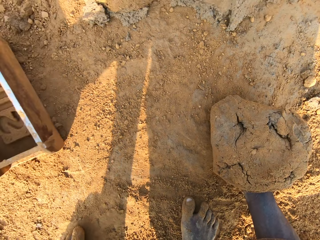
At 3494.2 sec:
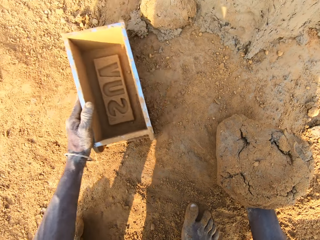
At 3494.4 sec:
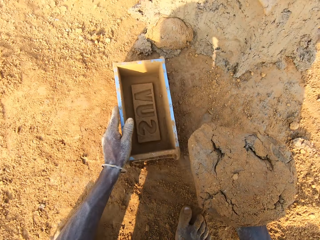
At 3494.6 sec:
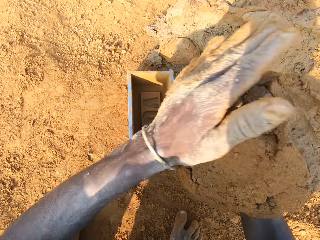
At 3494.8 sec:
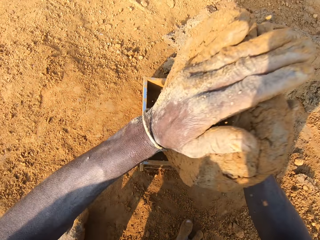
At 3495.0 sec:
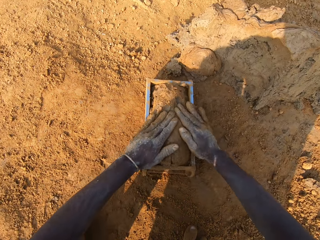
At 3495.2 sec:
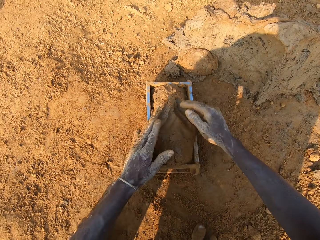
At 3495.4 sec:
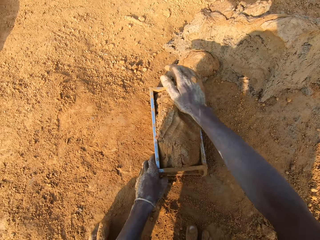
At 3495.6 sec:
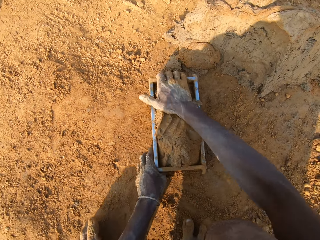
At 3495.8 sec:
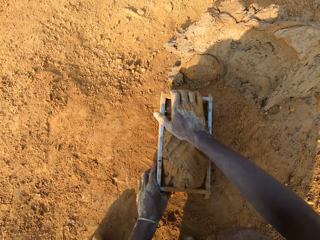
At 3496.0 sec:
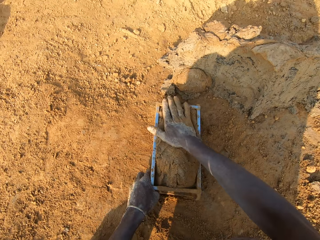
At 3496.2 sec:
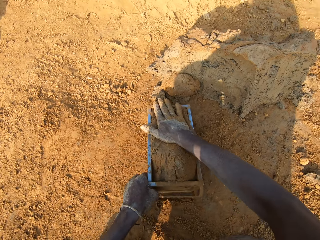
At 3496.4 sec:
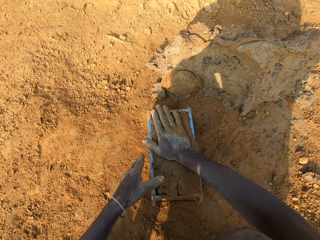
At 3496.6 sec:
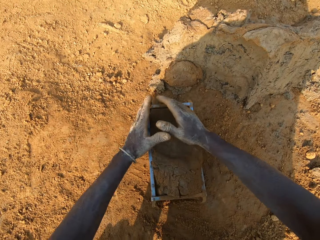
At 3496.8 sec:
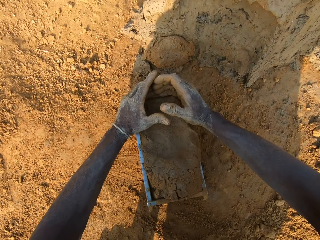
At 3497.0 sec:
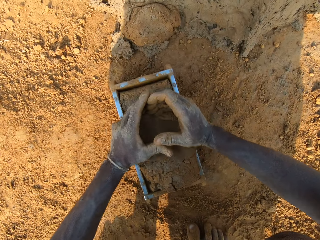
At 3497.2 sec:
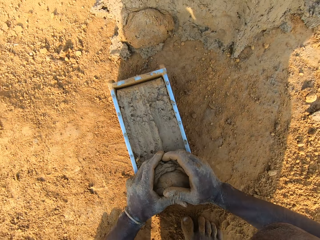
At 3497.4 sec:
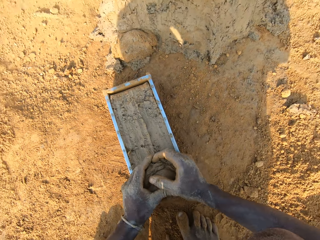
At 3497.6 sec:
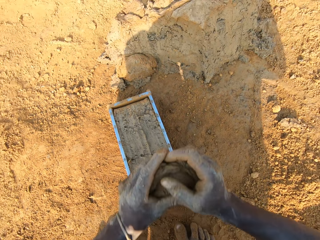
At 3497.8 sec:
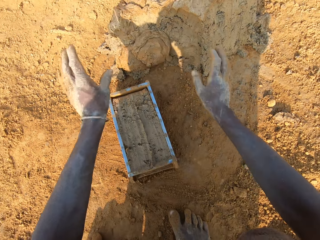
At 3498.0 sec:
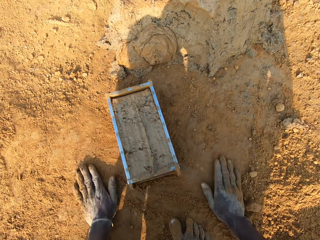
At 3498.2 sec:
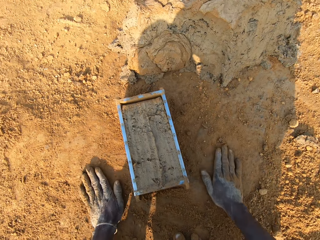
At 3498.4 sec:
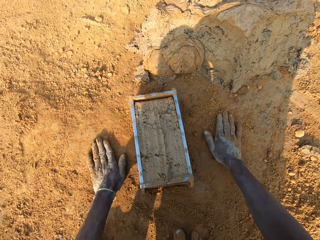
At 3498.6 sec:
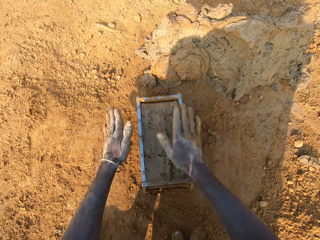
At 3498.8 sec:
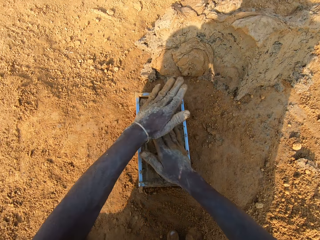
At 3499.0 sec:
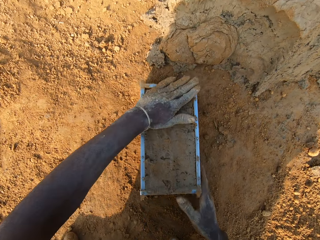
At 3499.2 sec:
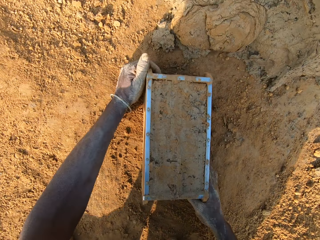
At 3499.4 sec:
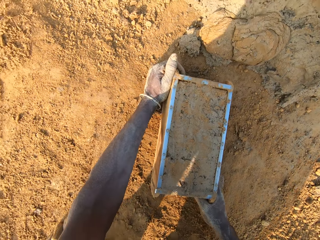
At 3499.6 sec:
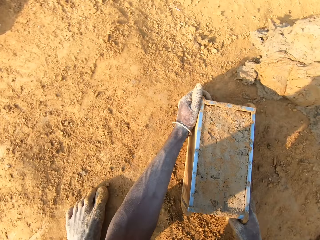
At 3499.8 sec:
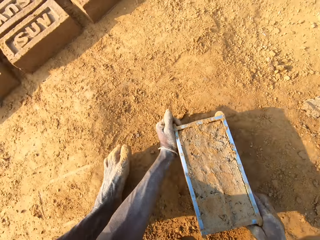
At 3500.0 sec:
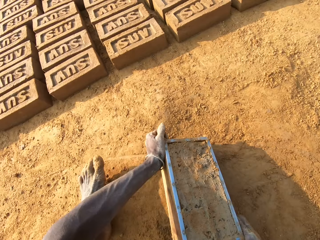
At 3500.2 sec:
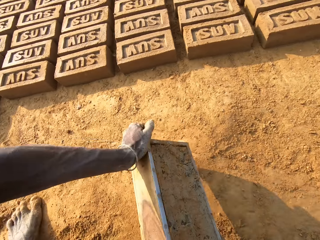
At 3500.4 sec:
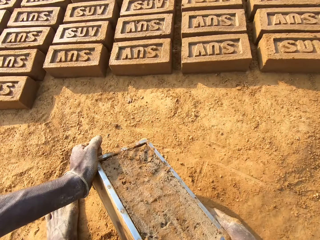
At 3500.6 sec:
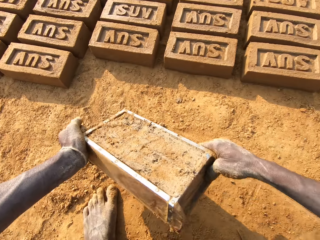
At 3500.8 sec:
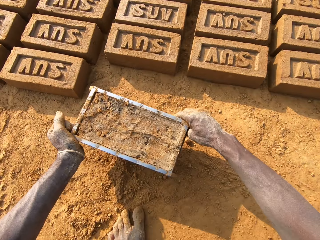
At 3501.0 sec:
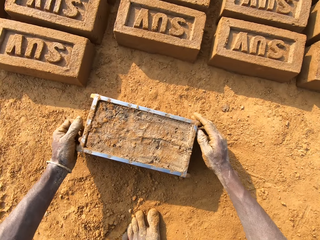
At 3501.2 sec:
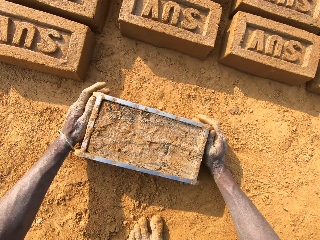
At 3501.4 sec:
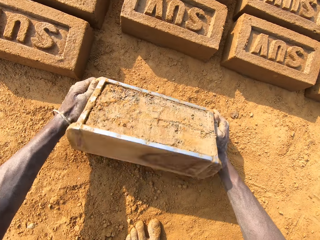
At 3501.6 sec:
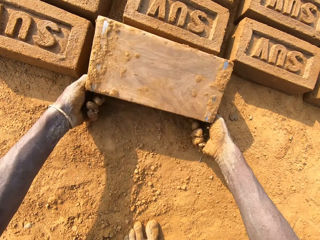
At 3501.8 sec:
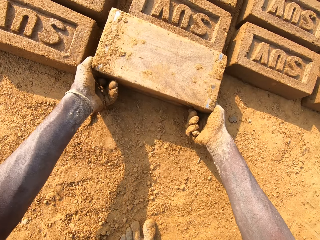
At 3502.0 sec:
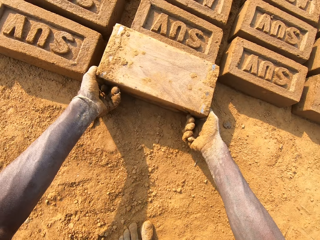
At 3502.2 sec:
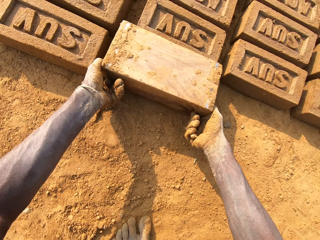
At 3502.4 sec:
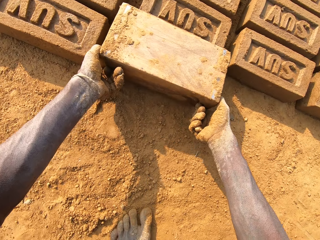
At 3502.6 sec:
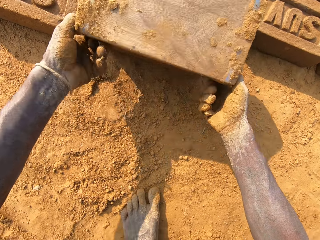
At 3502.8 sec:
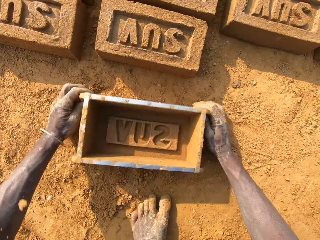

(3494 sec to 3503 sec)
The camera wearer adjusts the brick mold with his left hand. He picks up the brick mold on the ground. He loads the mortar into the brick mold. He scrapes mortar from the brick mold with his hands. He drops the portion of mortar in his hands on the heap of mortar. He slides his hands on the ground. He hits the mortar in the brick mold with the sand in his hands. He moves the brick mold closer to the bricks aligned on the ground. He picks up the brick mold on the ground. He walks on the ground. He puts the brick mold on the ground. He flips the brick mold upside down. He makes the brick with the brick mold. He removes the brick mold from the brick.

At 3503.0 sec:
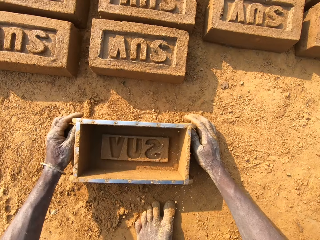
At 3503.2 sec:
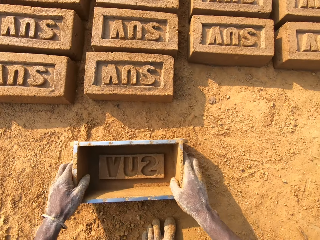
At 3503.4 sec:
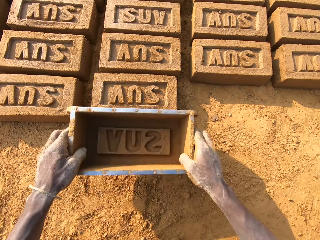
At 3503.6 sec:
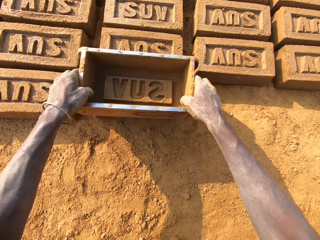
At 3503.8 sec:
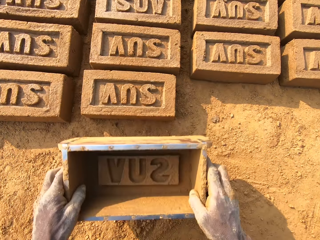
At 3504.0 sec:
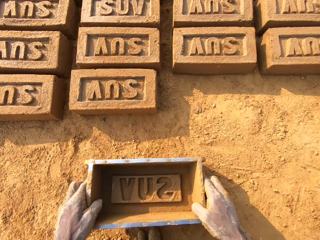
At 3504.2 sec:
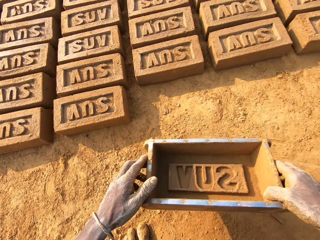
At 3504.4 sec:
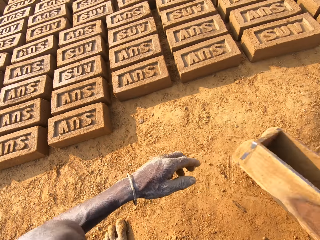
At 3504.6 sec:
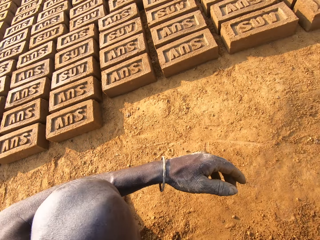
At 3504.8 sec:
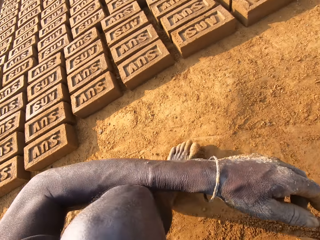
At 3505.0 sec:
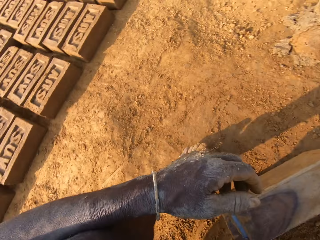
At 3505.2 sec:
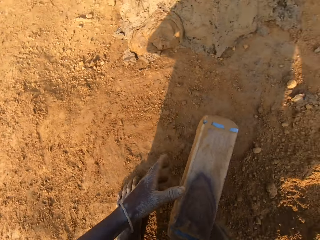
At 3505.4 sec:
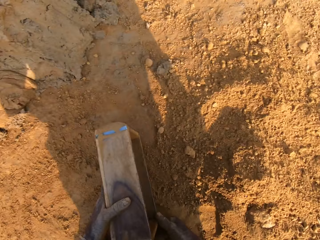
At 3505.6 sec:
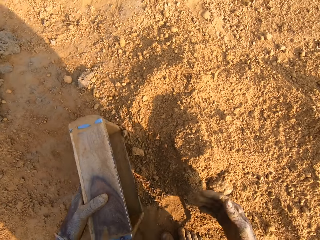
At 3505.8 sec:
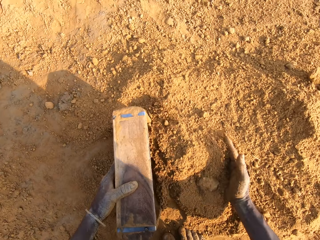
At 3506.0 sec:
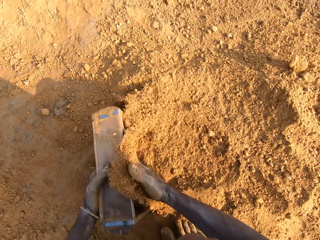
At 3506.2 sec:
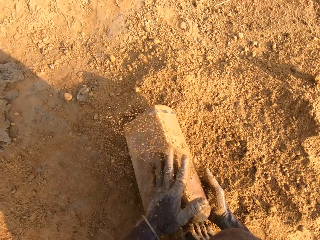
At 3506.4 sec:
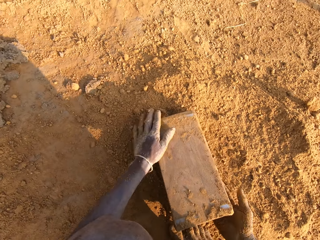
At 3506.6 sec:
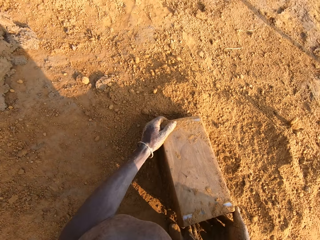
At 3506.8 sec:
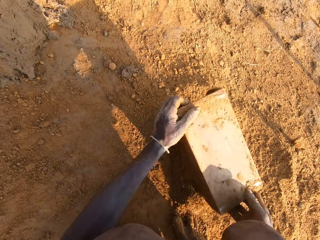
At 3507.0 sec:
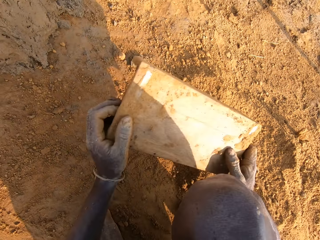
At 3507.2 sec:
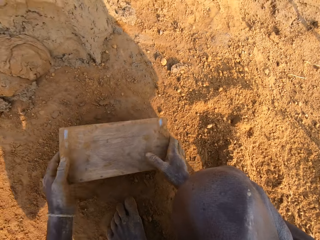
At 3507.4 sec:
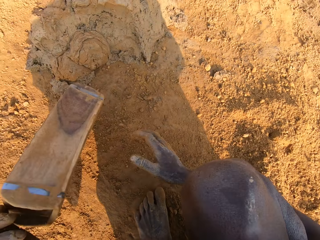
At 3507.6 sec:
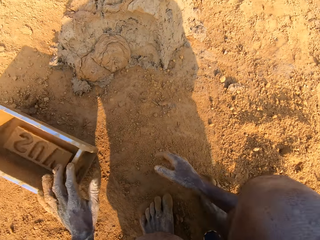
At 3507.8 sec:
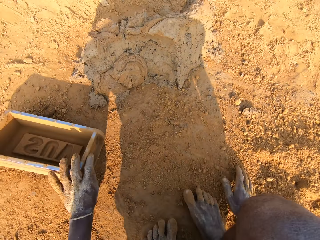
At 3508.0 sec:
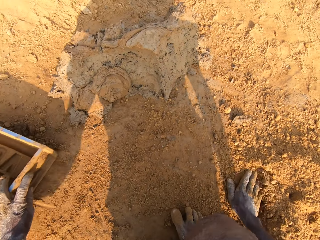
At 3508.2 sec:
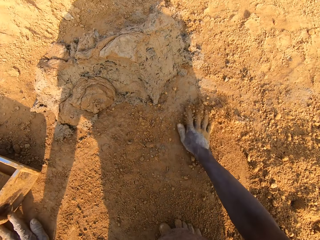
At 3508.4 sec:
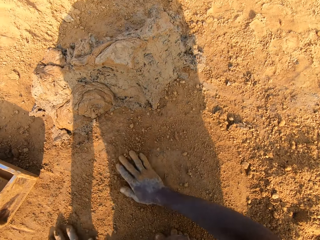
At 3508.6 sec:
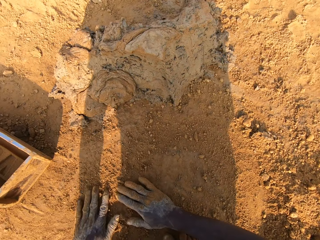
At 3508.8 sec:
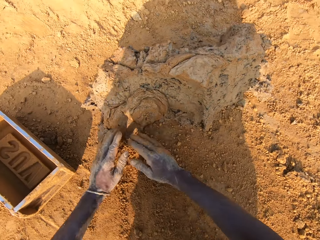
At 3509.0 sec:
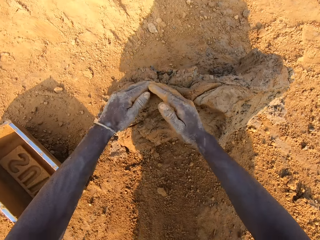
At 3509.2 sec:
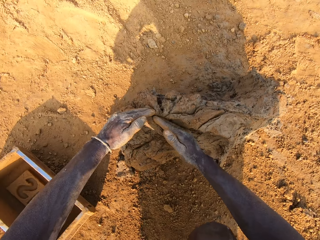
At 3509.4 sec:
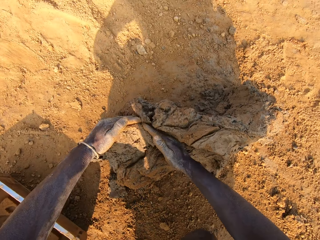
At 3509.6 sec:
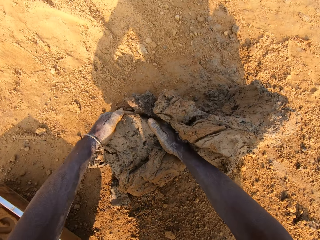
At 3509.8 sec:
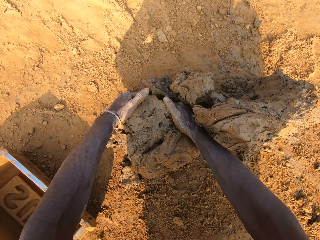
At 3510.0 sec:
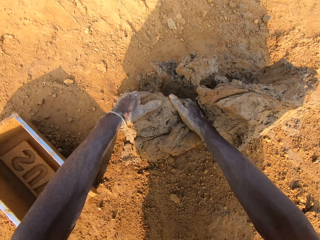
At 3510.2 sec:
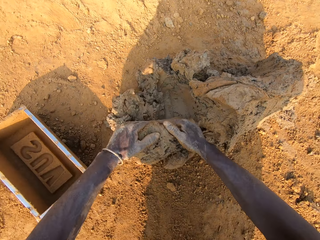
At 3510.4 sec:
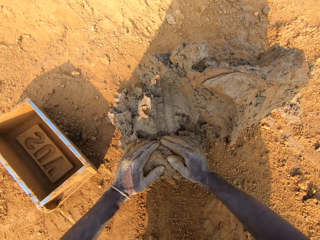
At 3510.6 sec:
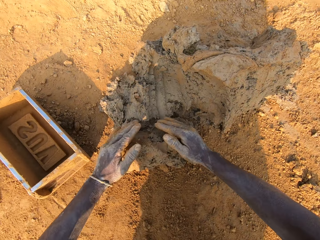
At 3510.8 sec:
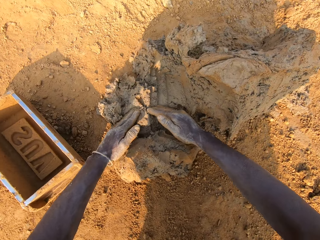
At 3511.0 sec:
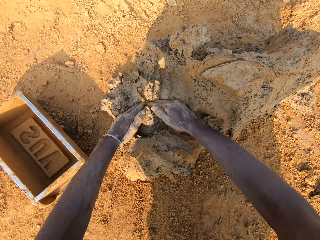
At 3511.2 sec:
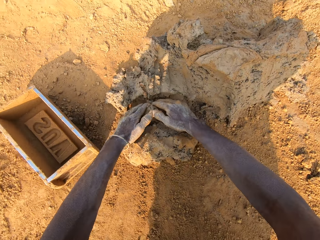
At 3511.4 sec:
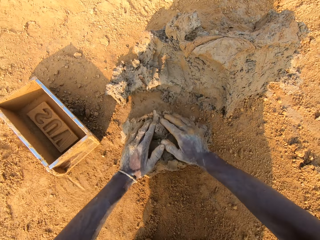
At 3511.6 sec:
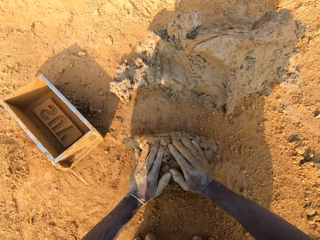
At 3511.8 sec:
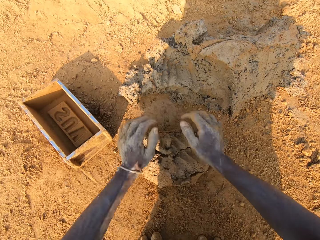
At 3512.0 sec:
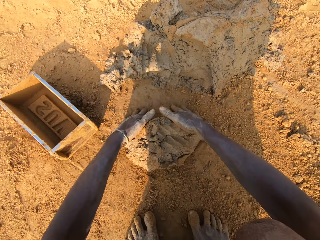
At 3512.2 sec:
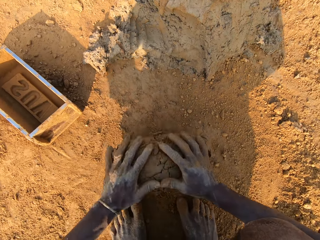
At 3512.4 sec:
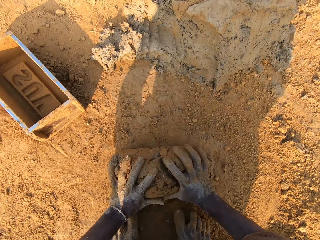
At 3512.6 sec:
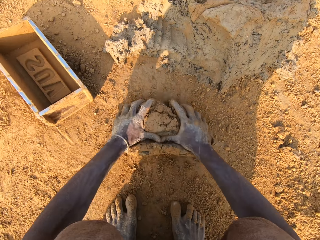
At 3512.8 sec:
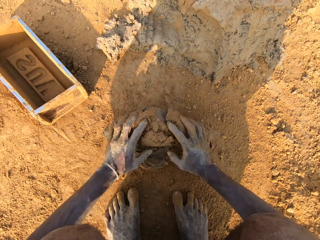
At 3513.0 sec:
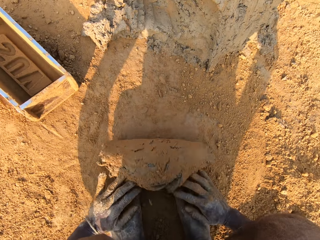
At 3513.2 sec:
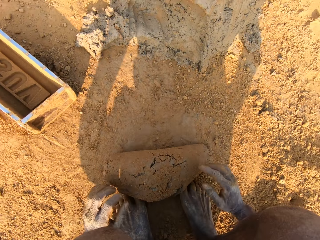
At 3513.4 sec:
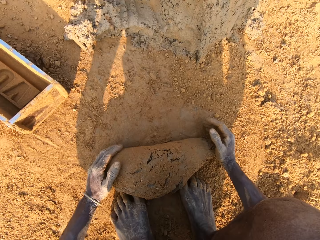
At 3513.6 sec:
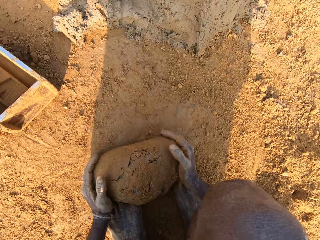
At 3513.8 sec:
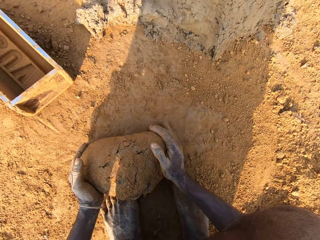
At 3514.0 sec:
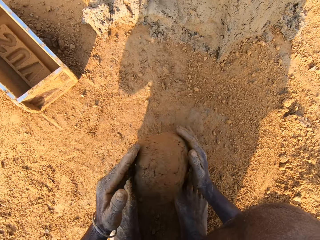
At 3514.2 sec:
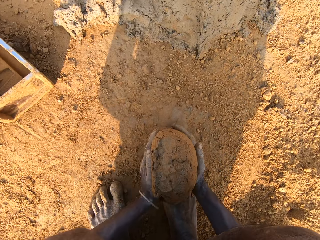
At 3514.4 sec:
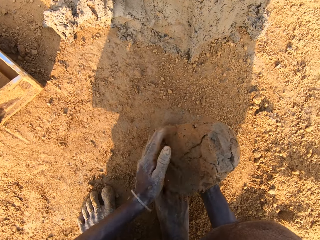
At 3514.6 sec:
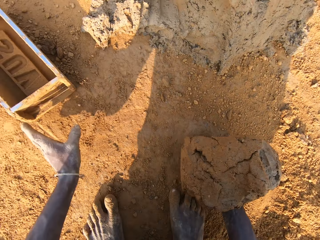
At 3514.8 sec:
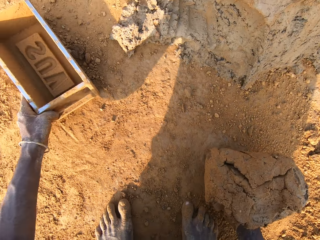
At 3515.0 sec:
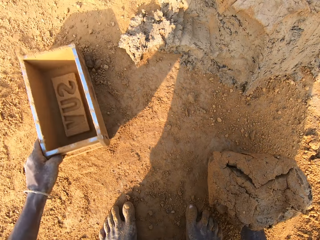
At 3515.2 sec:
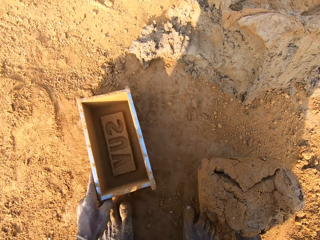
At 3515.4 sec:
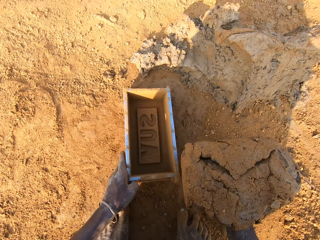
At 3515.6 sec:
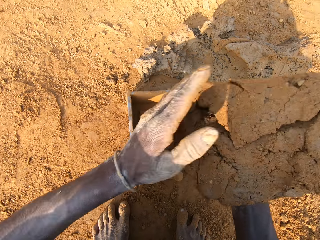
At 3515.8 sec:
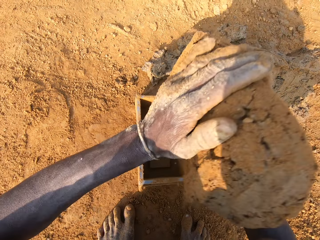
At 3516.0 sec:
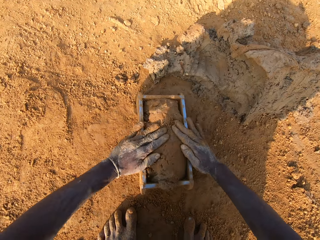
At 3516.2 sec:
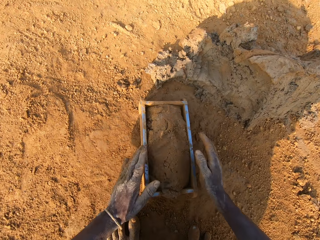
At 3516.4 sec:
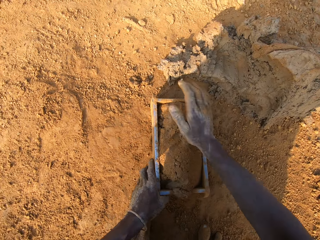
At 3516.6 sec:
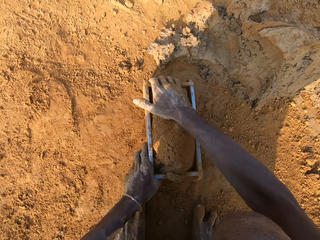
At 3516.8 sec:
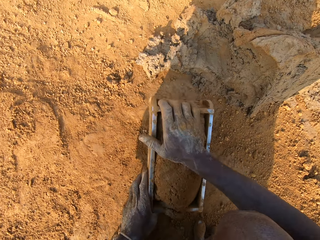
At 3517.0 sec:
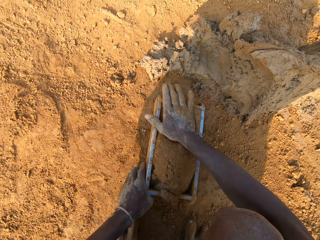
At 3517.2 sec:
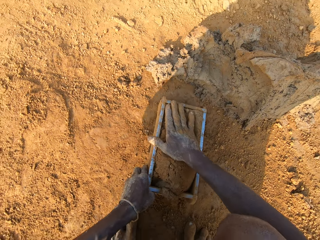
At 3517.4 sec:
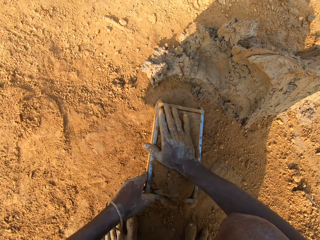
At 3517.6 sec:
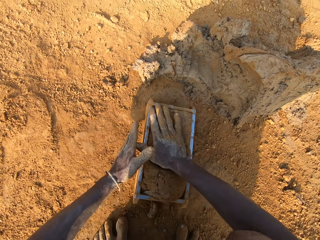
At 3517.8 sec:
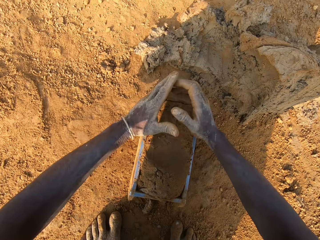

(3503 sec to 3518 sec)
The camera wearer puts the brick mold on the ground. He taps the brick with the brick mold in his hands. He picks up the brick mold on the ground. He moves to the sandy area. He packs sand into the brick mold with his hand. He pours the sand in the brick mold on the ground. He puts the brick mold on the ground. He slides his hands on the ground. He cuts out a portion of mortar from the heap of mortar with his hands. He cuts out a portion of mortar from the heap of mortar on the ground. He molds the mortar on the ground with his hands. He adjusts the brick mold with his left hand. He picks up the brick mold on the ground. He loads the mortar into the brick mold.
